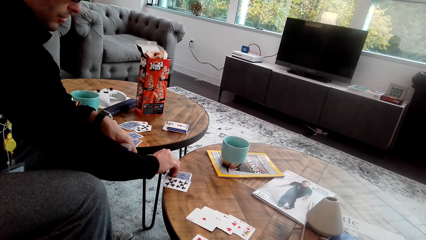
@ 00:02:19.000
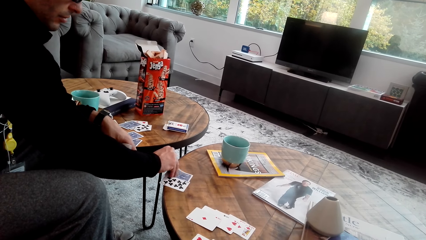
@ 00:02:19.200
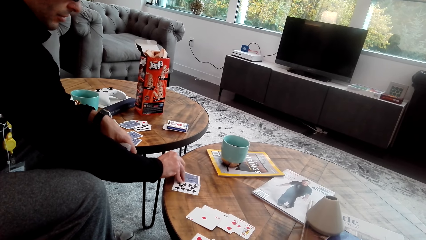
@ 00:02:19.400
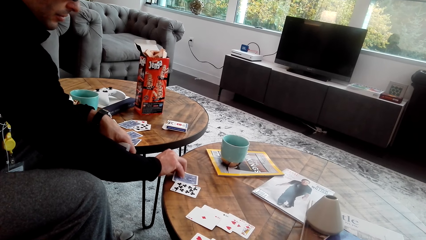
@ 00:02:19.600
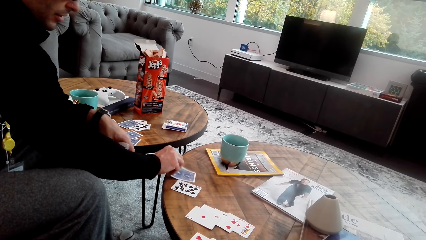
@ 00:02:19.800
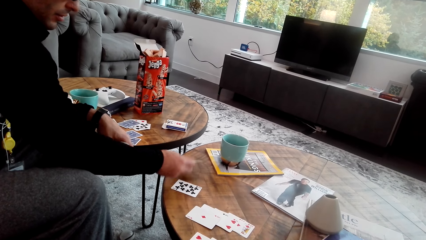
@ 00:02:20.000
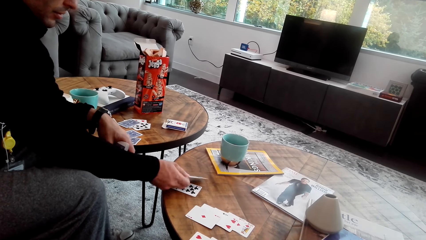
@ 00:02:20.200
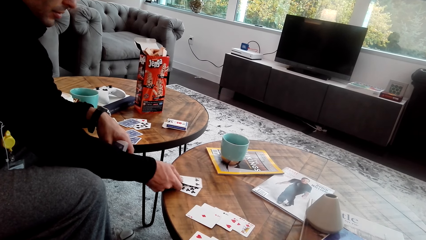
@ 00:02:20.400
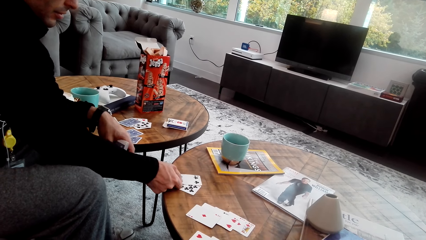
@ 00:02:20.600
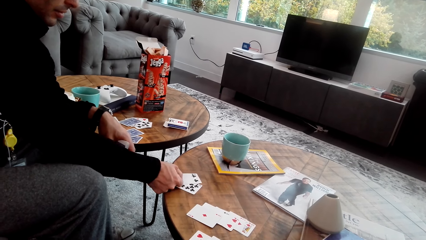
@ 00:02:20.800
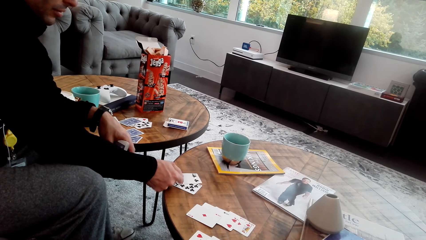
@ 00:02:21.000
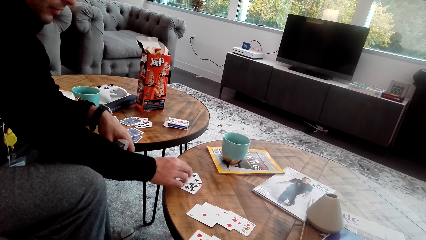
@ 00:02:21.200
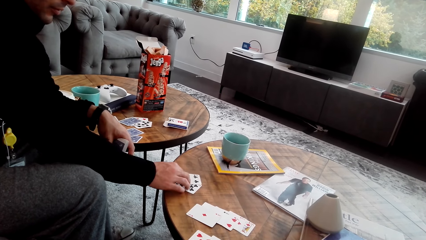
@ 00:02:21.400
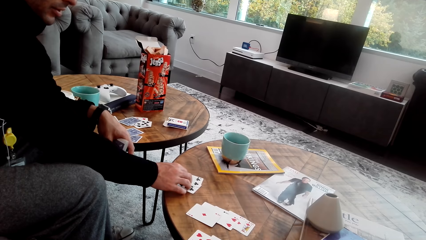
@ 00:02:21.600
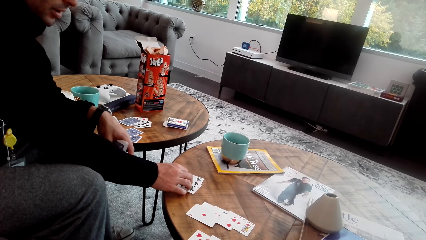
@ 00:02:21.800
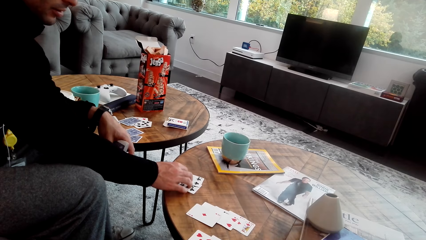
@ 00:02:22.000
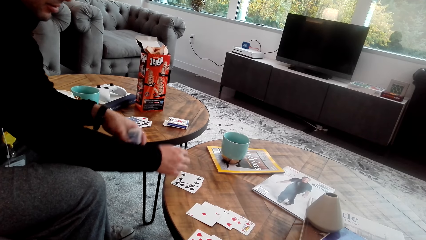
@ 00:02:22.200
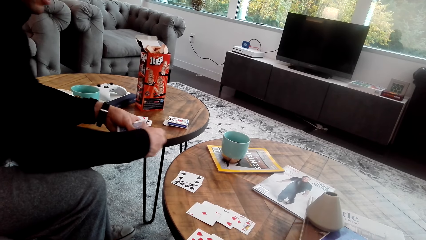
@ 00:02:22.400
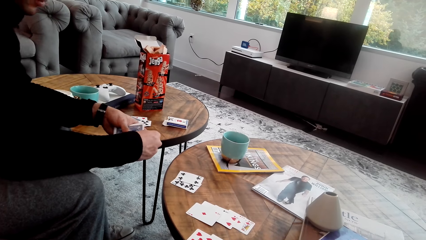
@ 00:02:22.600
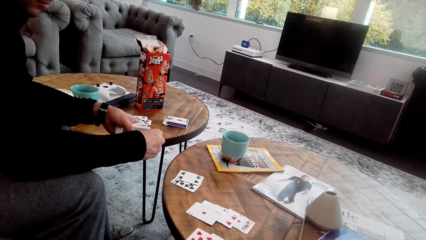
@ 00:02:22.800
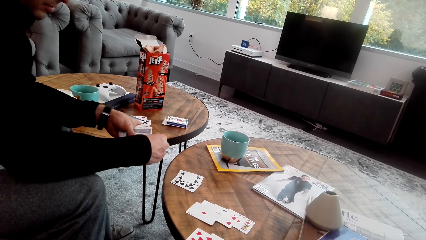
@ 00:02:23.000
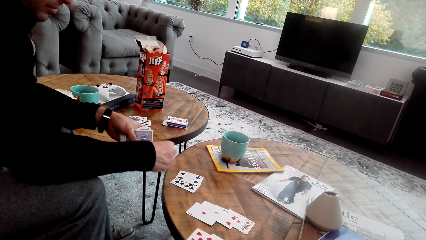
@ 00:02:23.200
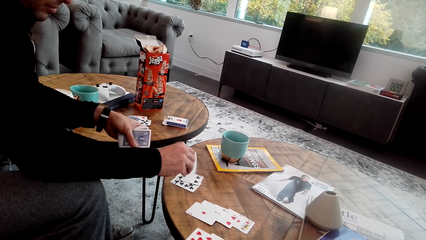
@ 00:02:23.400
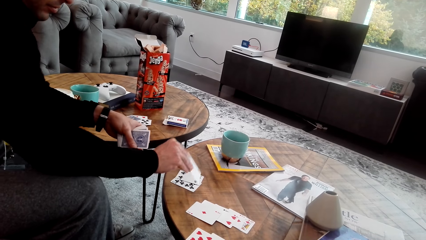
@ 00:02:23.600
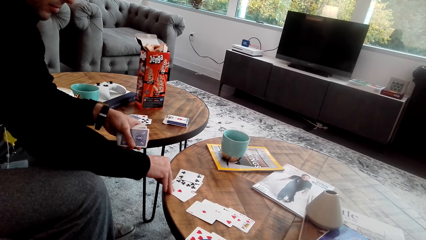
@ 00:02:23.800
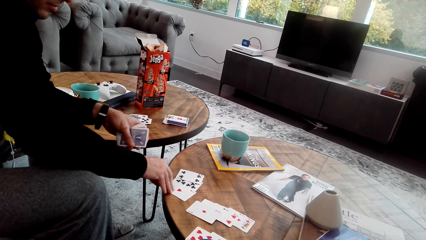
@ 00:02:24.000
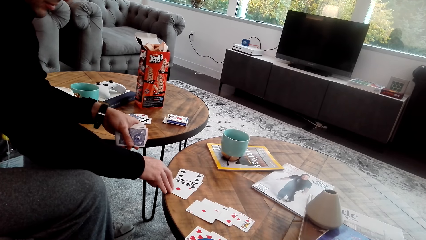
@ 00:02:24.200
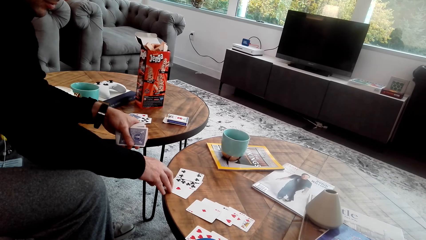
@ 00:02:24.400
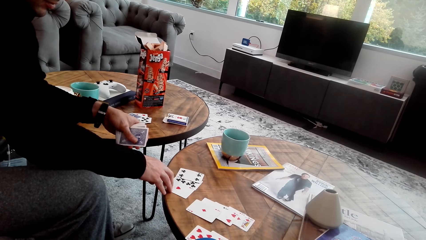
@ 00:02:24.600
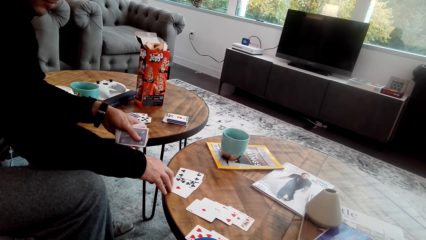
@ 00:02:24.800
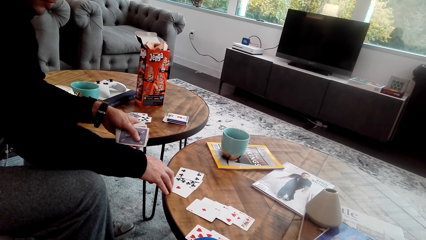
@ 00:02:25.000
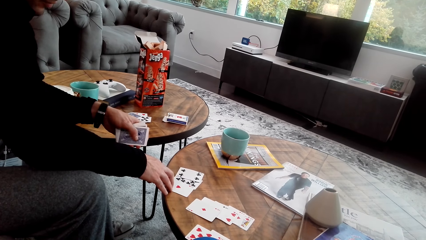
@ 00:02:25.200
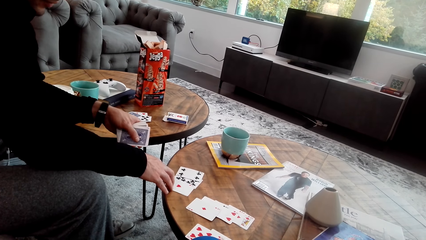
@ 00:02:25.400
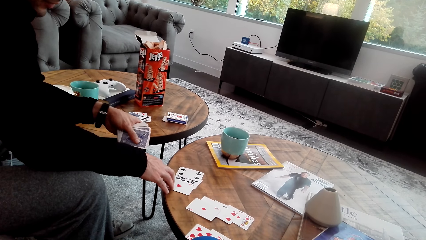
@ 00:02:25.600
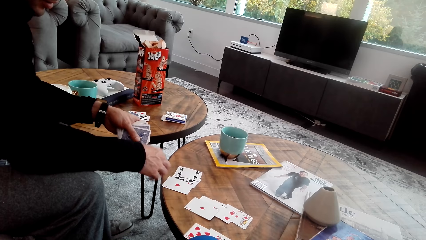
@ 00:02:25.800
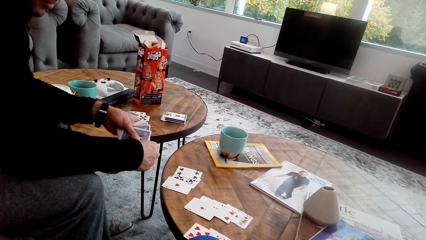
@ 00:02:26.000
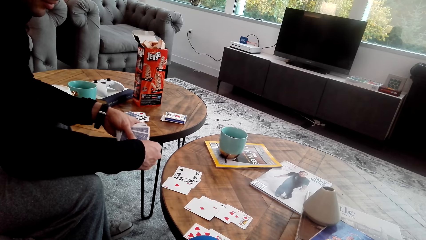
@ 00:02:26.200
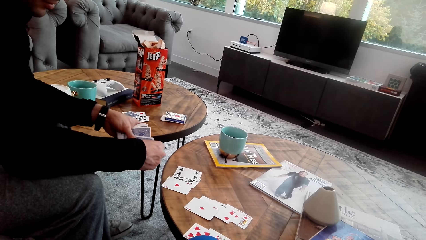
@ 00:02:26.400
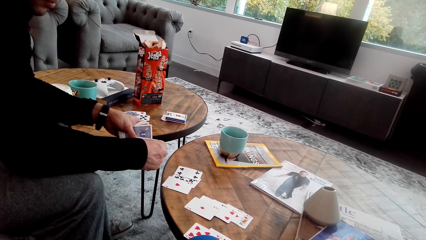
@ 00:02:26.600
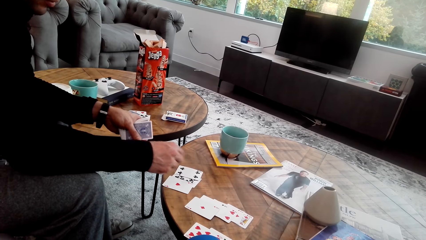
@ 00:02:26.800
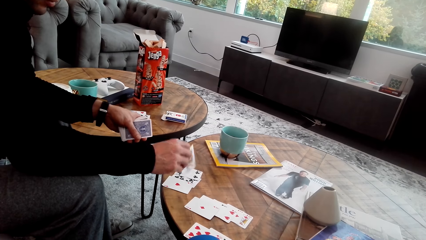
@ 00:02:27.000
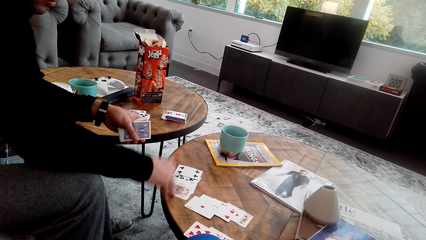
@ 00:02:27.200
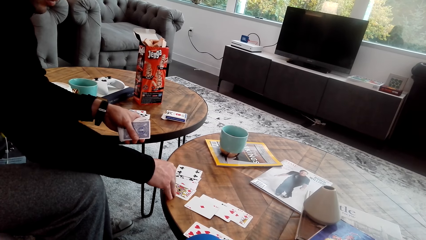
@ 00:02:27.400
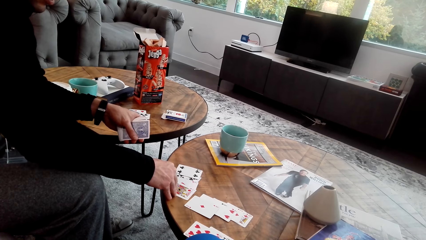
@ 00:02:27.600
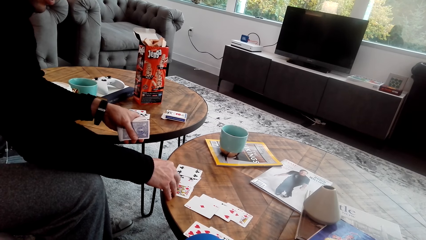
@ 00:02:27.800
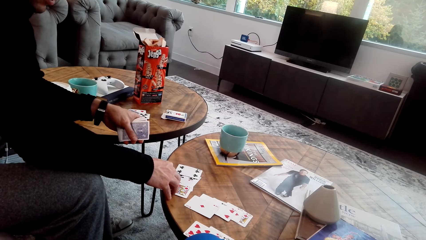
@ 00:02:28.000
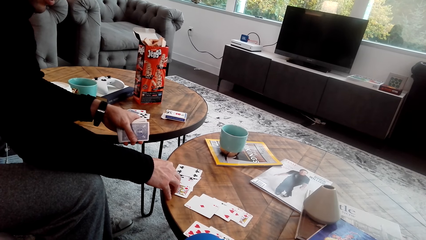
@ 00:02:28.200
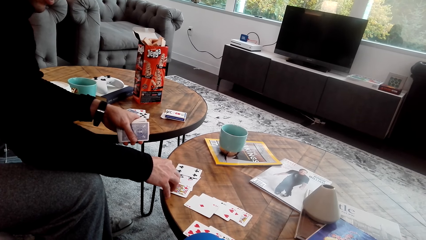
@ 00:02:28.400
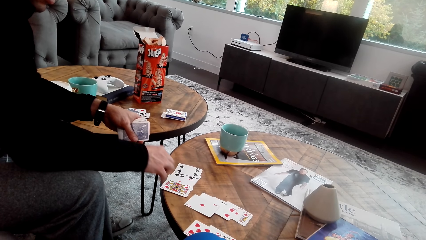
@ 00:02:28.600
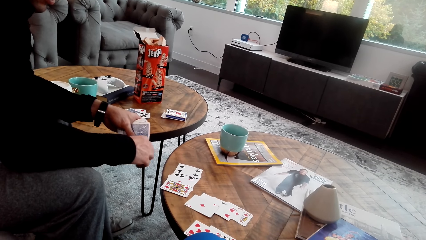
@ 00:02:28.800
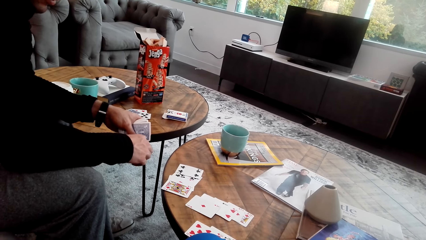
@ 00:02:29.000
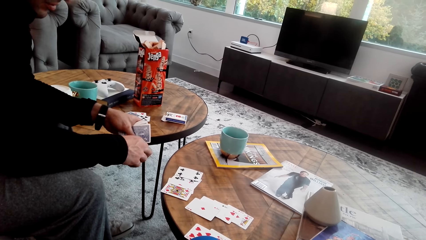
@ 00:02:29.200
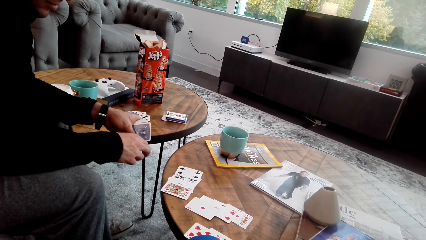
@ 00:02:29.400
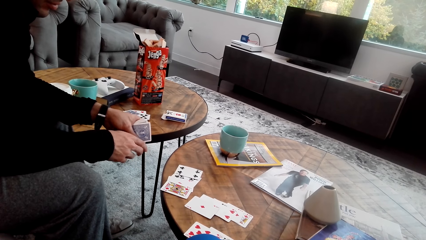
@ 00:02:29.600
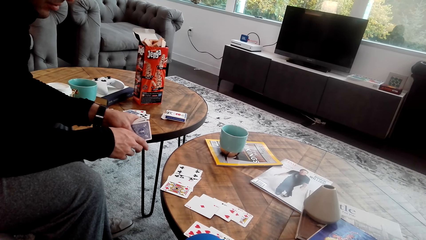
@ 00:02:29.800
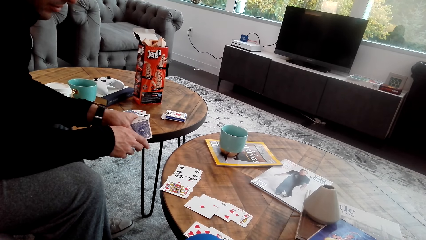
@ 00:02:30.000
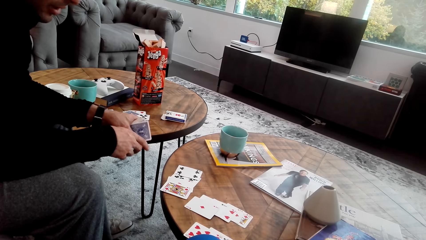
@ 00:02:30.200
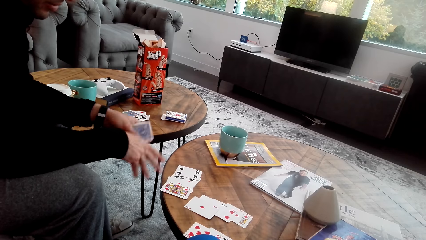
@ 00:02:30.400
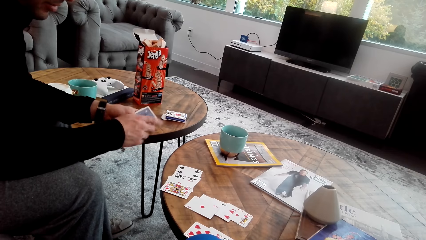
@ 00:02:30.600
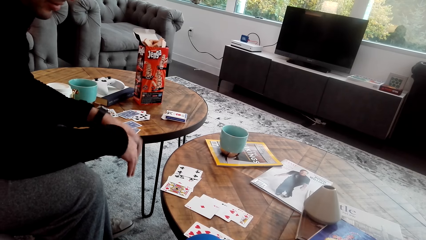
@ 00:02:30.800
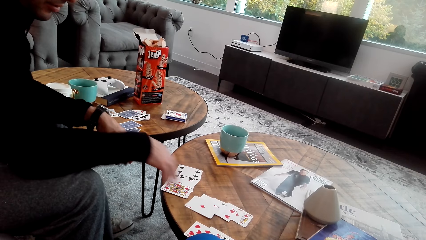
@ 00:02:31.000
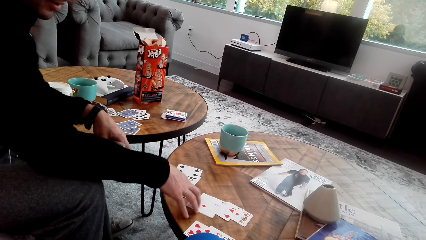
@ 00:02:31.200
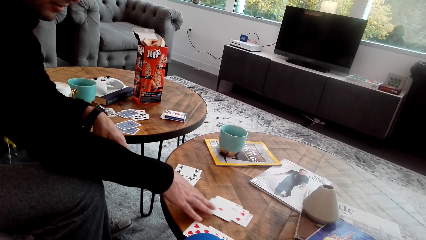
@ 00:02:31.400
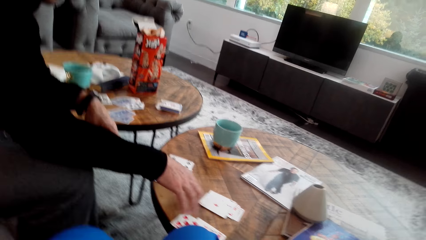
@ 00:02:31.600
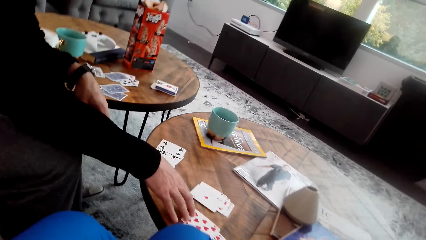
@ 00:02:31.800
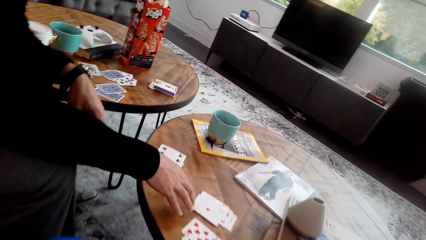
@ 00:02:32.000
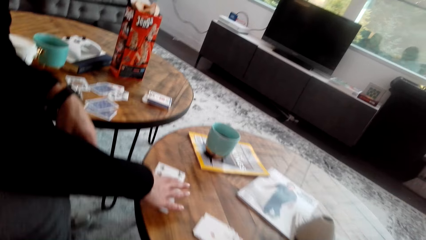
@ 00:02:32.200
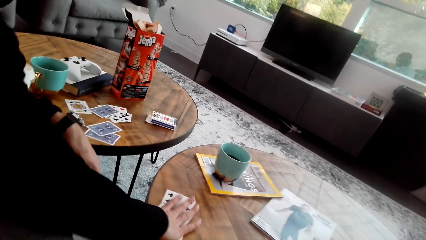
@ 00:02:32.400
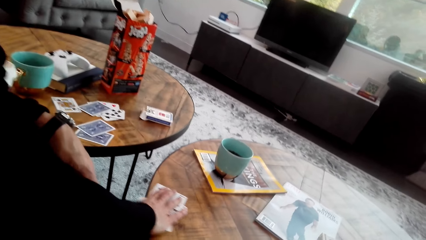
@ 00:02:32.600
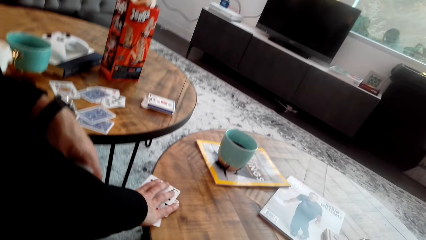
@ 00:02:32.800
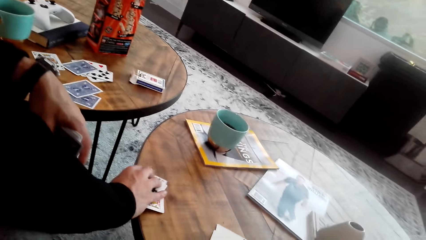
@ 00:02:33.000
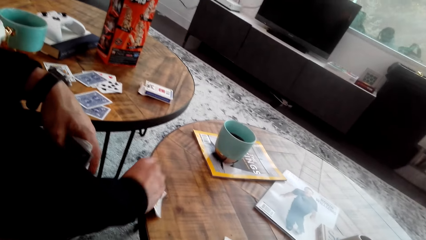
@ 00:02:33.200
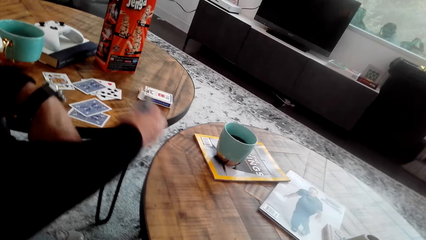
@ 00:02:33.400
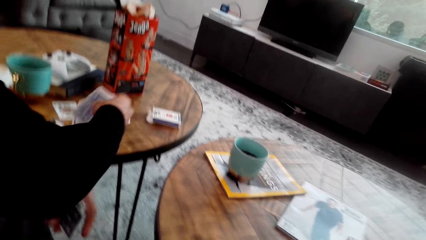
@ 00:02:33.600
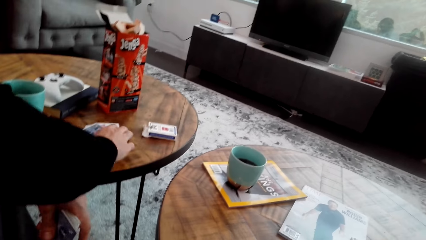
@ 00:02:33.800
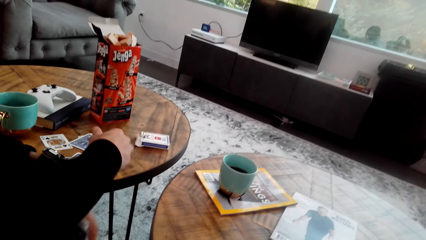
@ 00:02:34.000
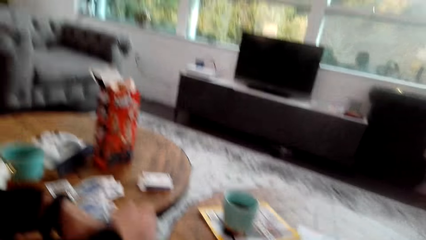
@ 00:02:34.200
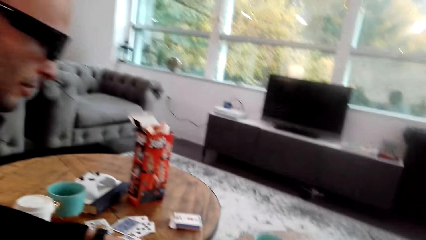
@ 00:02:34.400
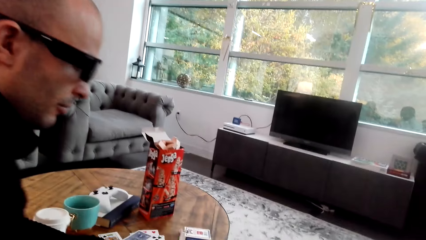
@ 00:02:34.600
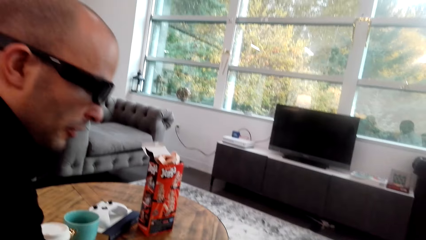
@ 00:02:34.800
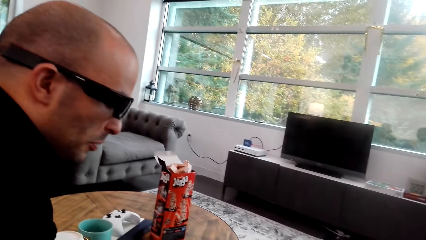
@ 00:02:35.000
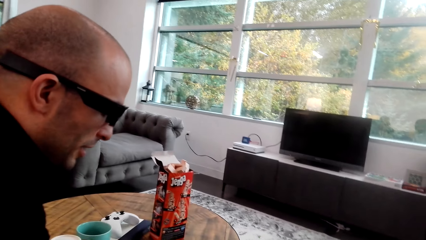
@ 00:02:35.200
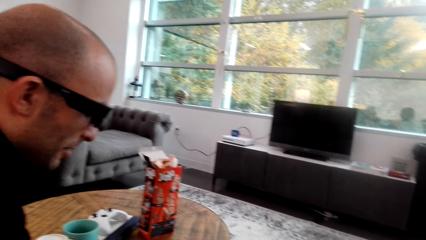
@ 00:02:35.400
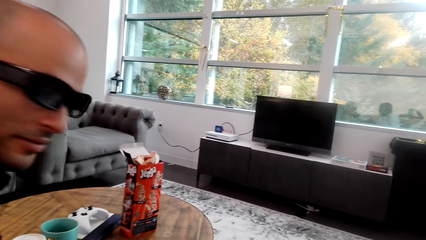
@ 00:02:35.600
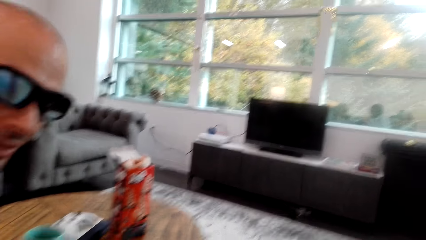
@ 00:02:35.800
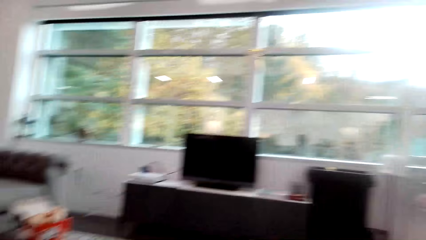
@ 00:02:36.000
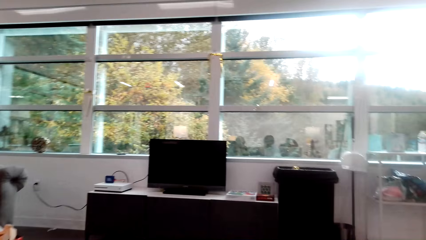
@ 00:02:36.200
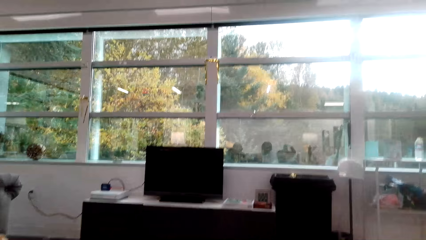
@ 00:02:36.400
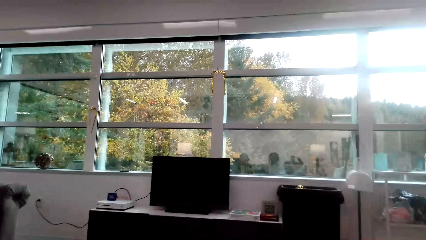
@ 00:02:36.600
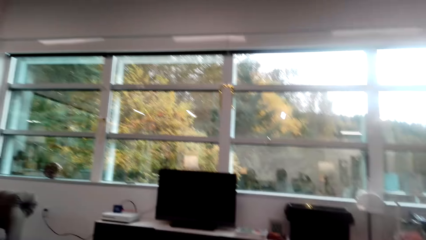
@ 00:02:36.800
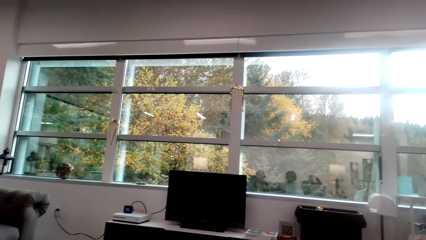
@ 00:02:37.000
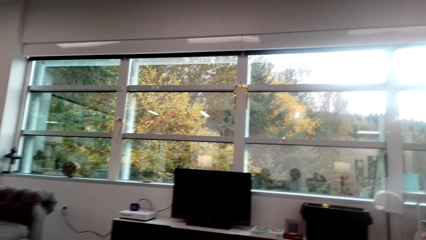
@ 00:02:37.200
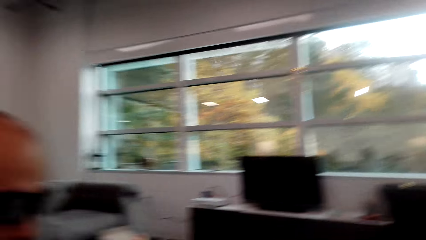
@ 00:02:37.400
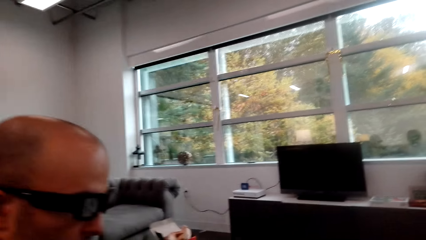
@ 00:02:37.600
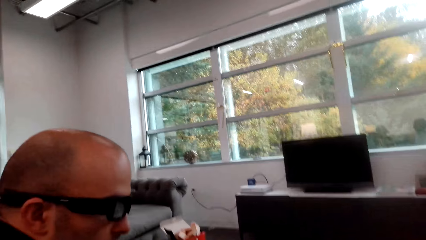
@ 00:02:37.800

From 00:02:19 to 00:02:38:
A man turns the cards on the table. He places cards on the table. He takes another card and puts a card on the table. He pushes cards on the table. He takes cards and puts the cards on another table. The camera wearer looks around.
